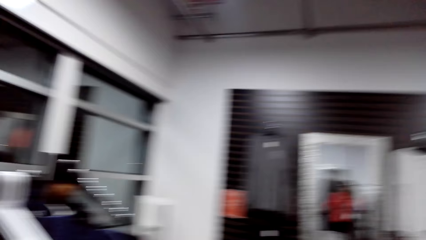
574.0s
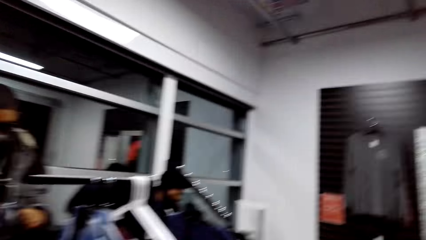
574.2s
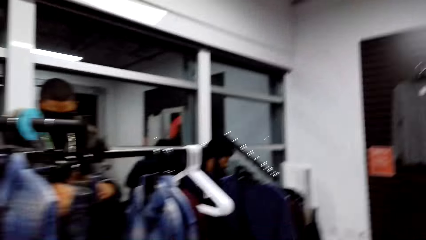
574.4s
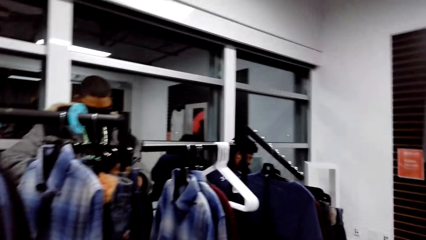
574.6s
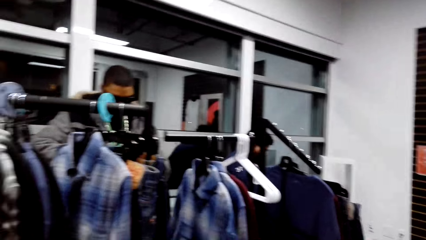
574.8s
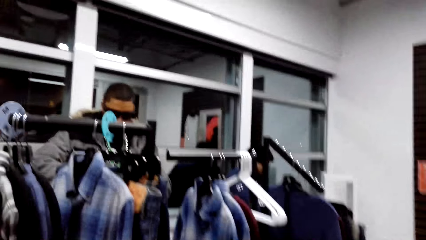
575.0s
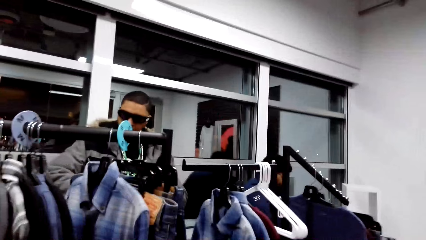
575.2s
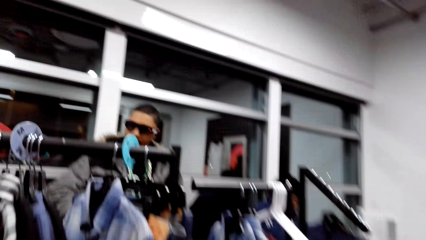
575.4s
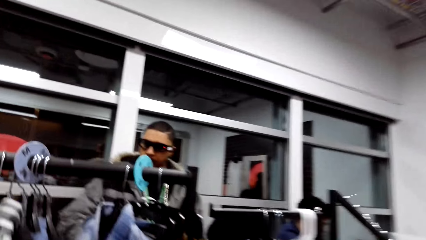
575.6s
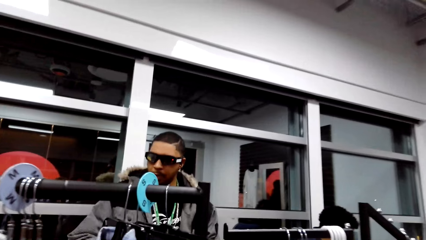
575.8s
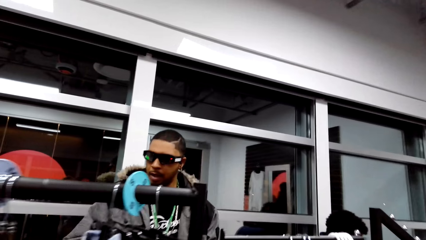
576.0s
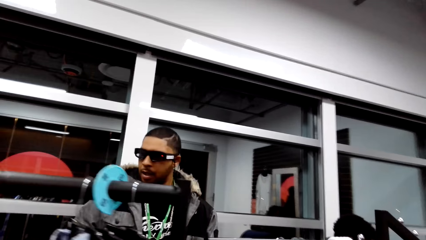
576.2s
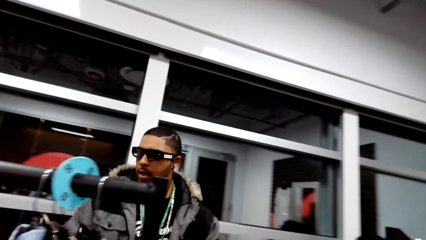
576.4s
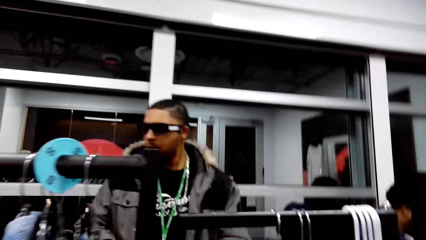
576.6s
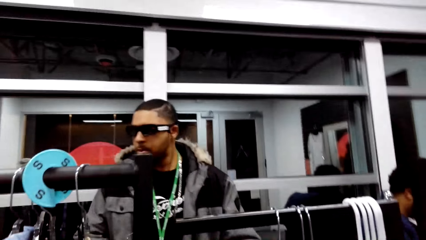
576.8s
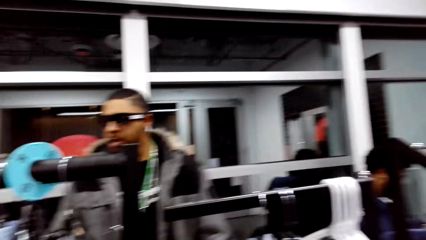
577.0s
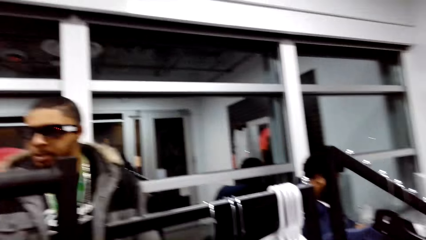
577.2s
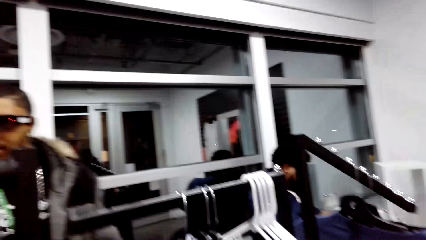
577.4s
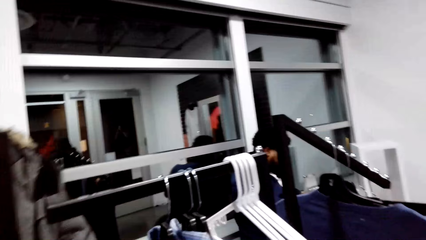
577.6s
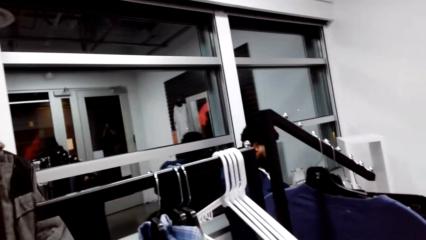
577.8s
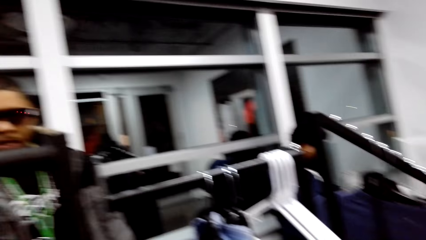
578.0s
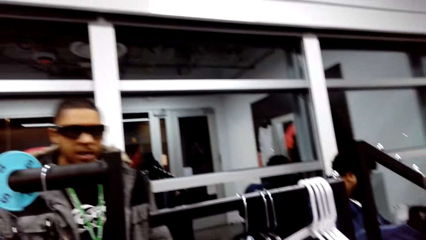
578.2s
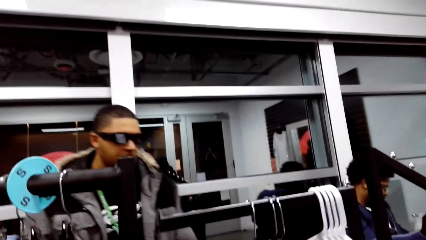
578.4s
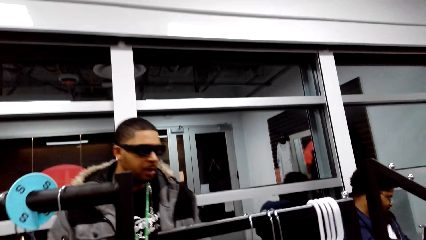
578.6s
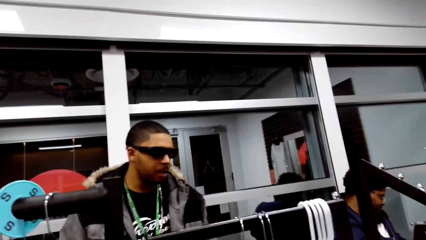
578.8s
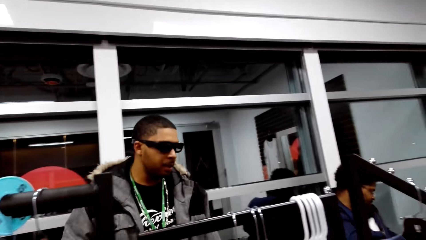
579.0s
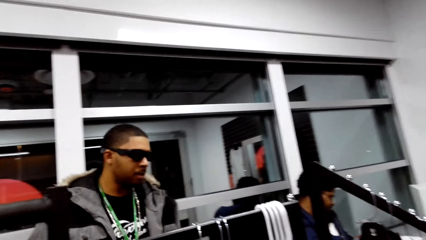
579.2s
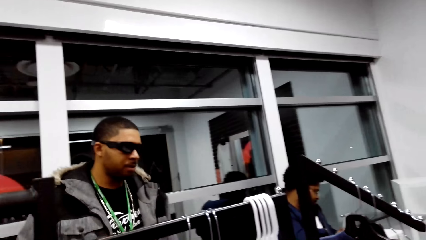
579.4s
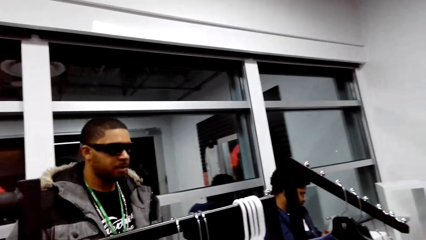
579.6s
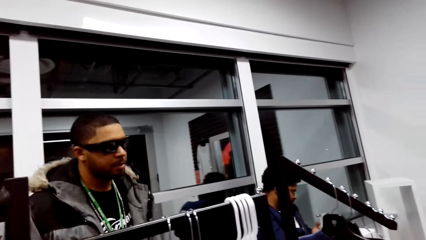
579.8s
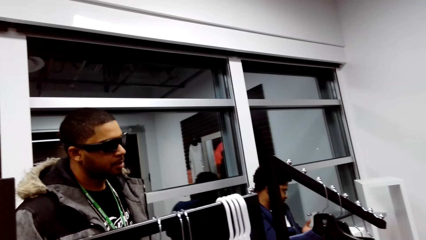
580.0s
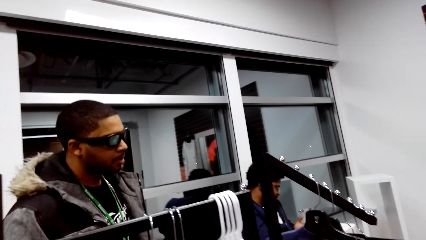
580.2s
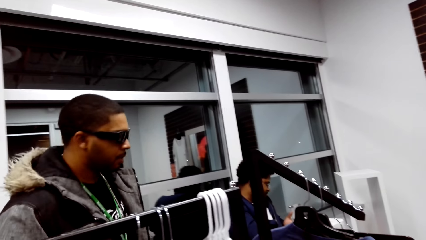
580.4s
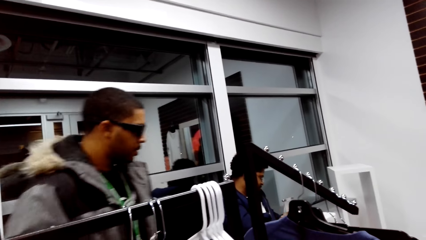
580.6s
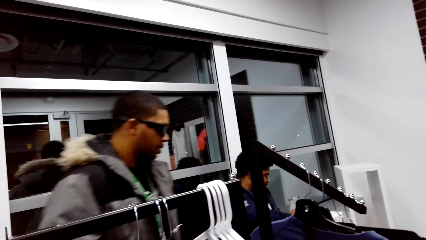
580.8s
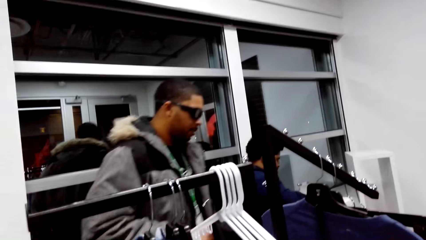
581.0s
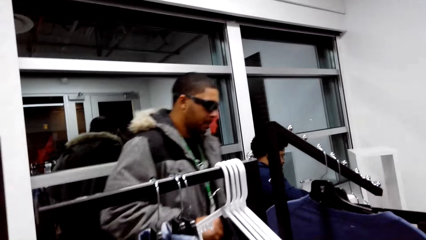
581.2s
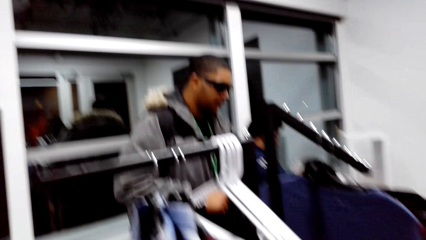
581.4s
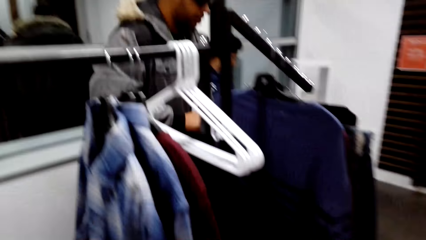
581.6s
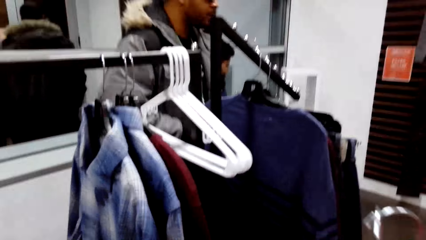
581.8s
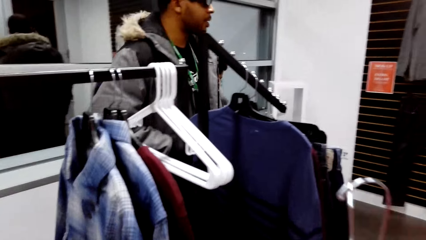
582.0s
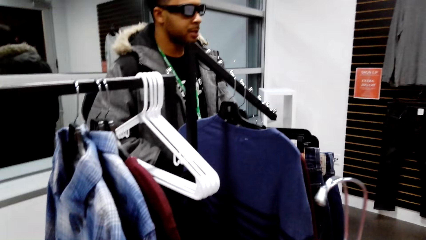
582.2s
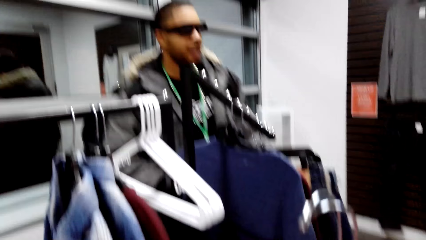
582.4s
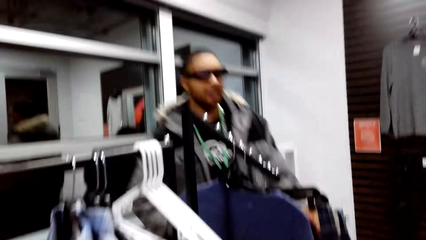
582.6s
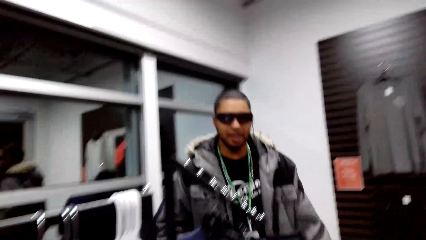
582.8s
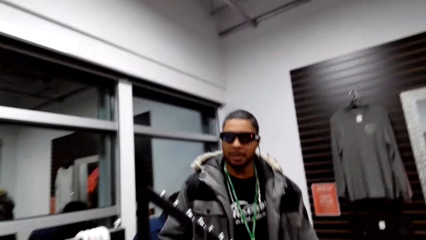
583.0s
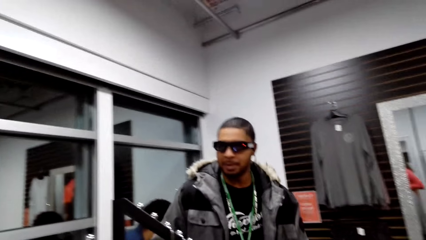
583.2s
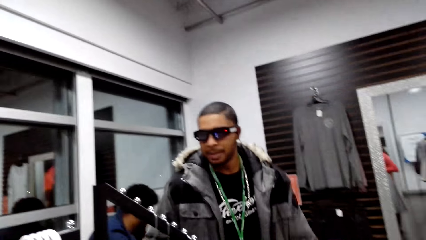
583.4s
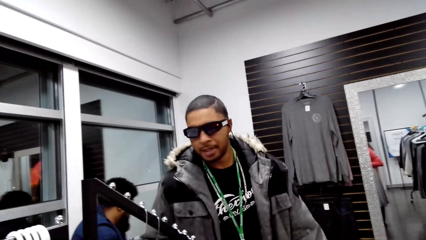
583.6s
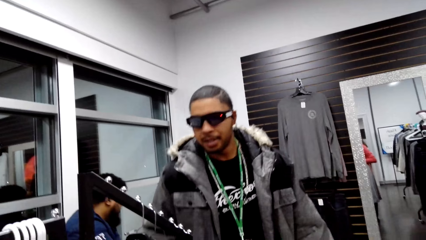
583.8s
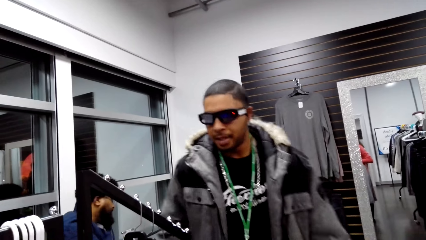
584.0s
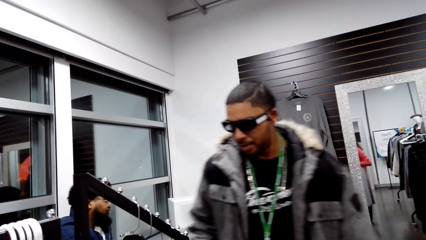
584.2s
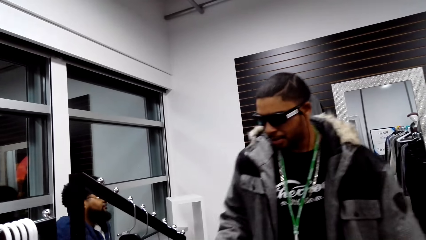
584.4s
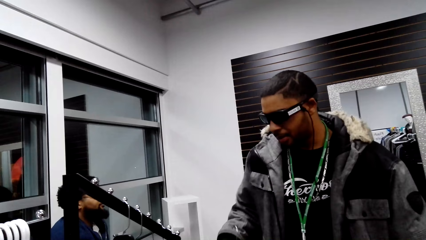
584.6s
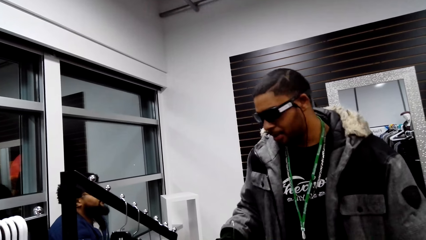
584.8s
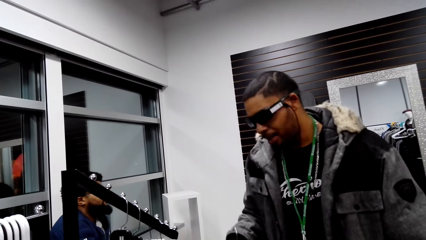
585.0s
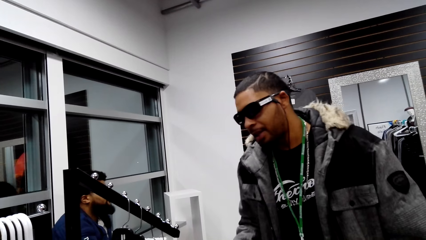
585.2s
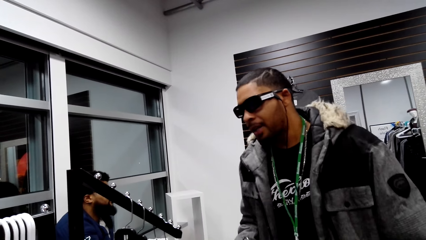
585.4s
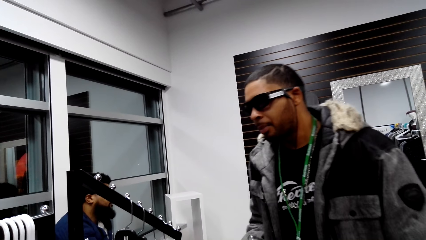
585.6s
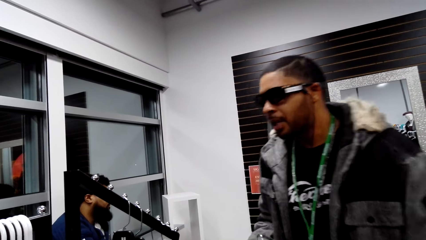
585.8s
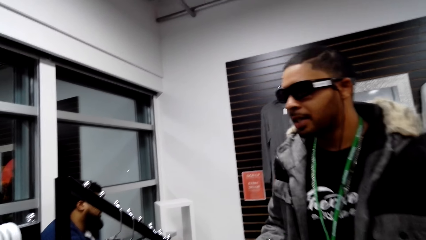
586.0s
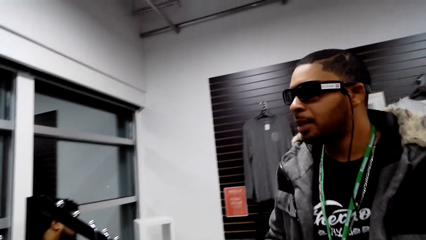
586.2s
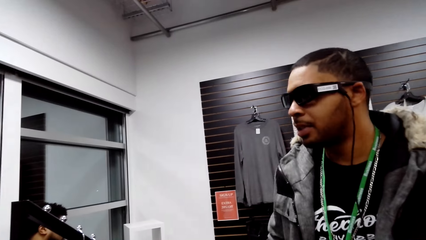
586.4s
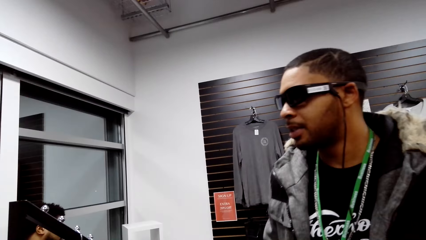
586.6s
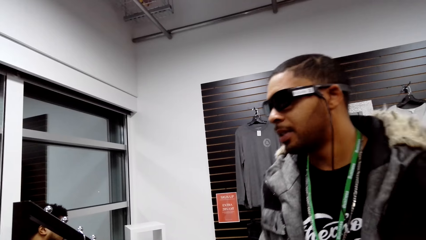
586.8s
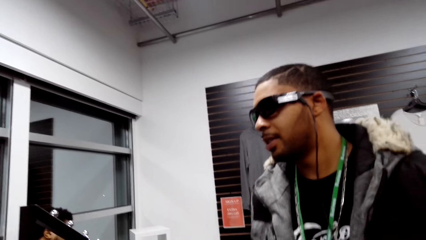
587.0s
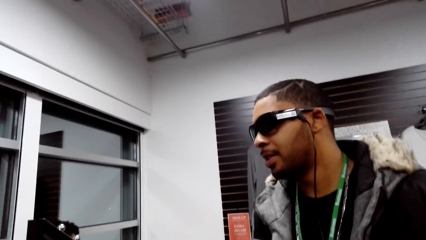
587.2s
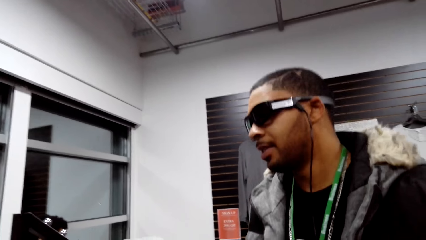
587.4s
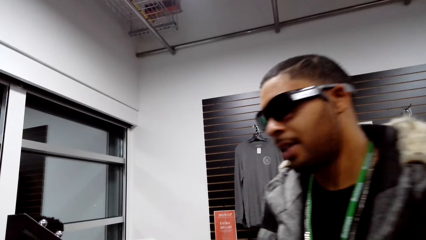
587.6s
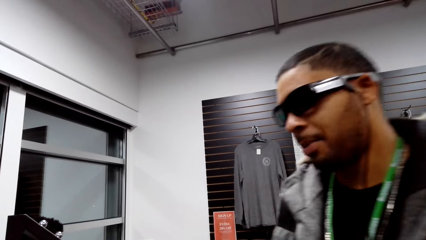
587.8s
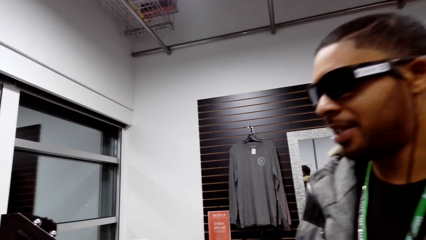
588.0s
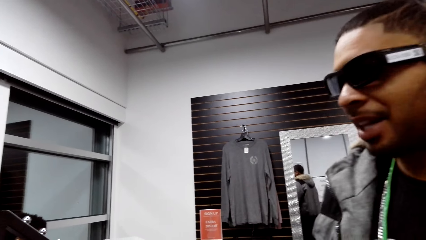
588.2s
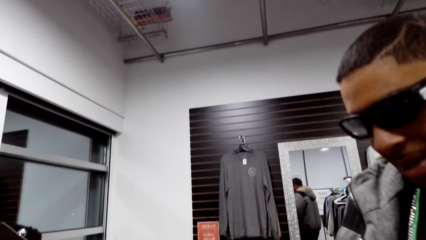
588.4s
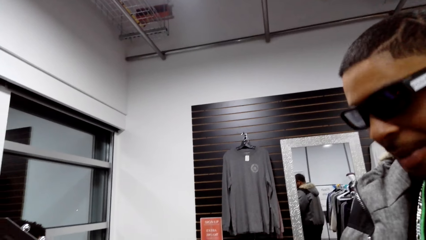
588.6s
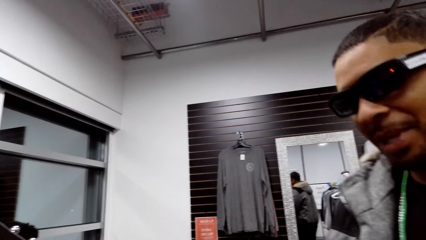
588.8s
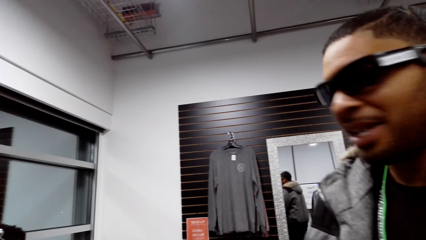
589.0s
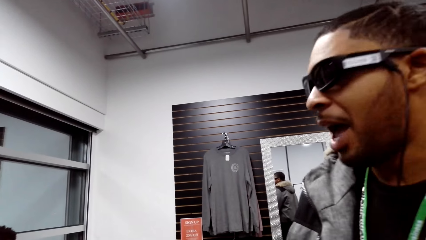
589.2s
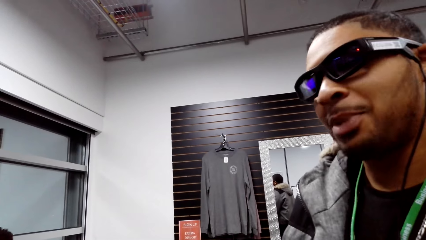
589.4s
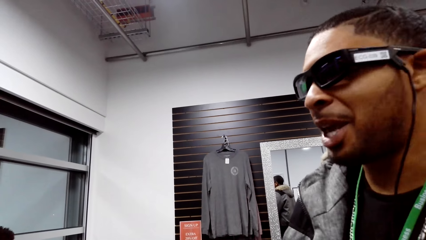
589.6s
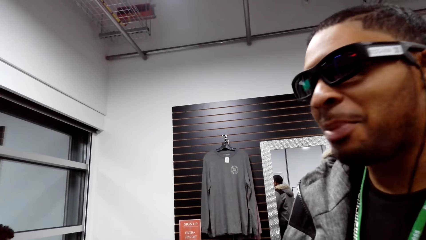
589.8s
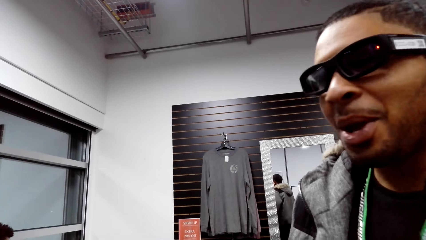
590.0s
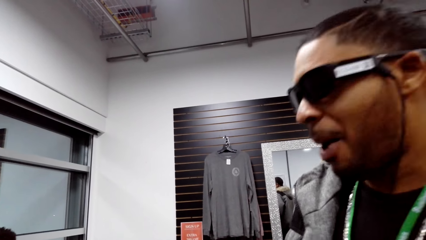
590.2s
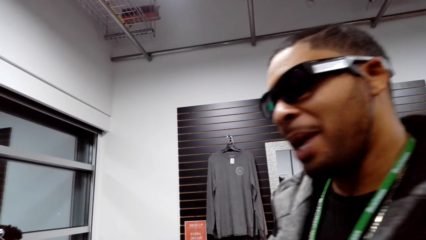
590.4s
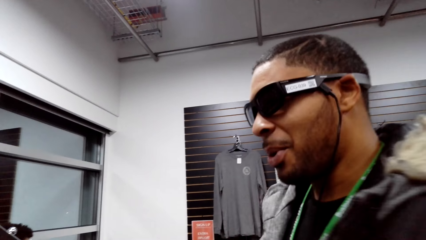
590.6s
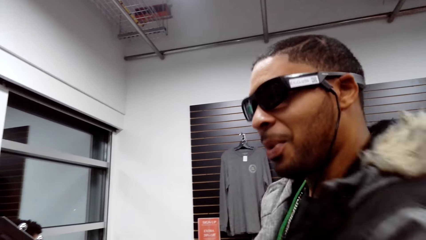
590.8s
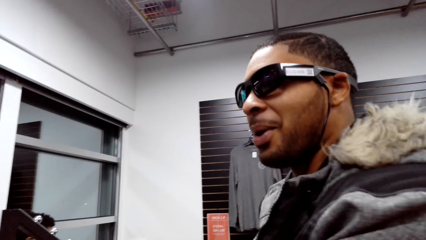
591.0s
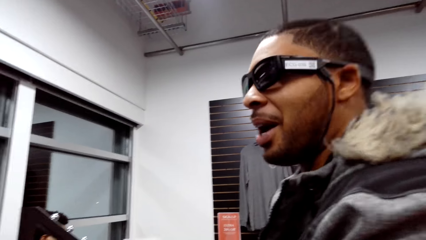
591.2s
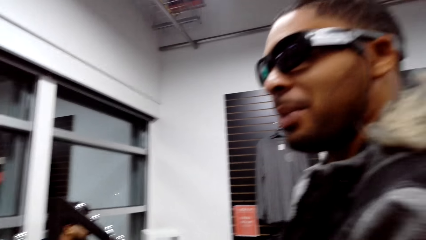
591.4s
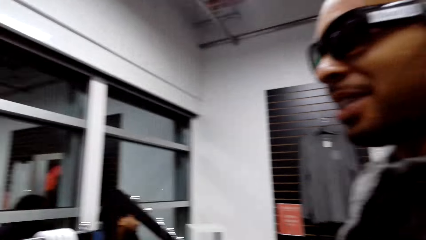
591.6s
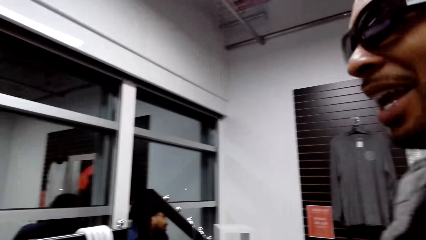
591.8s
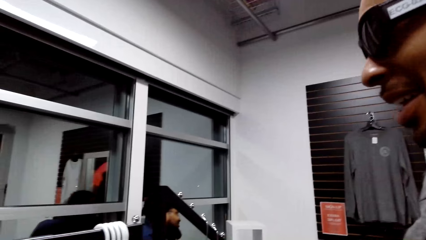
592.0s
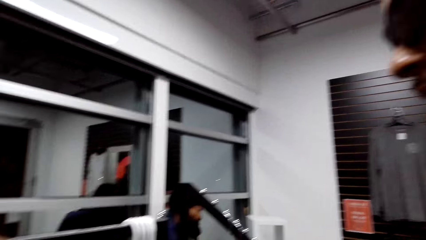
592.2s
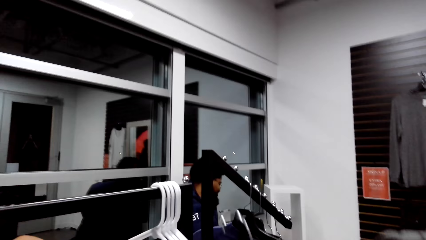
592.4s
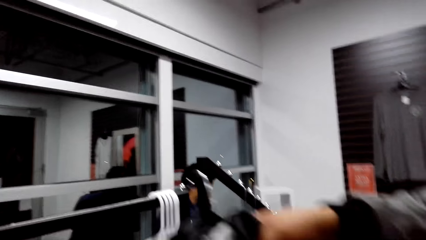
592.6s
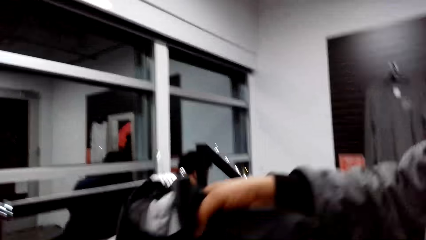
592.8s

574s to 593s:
The camera wearer converses with a man. The man walks towards the camera wearer. The camera wearer talks with the man in the store.
